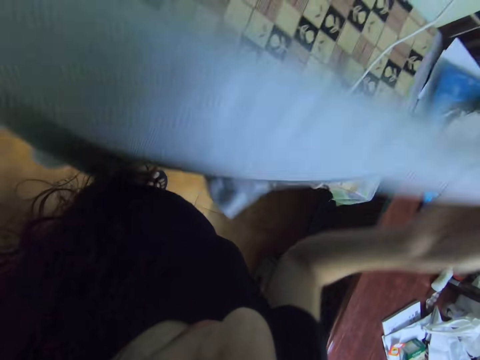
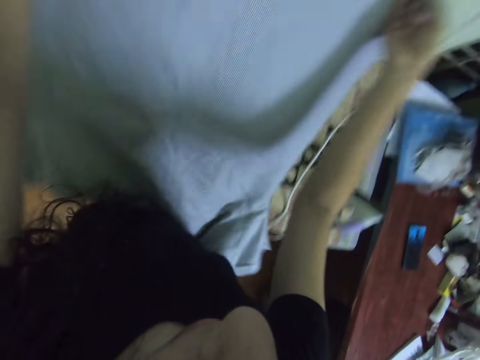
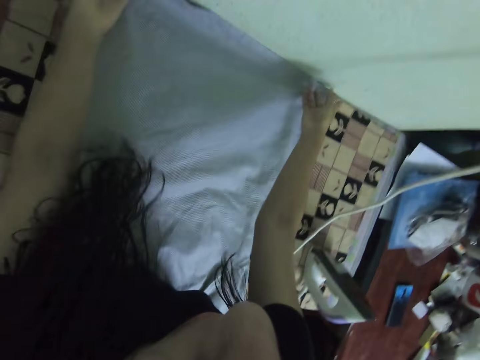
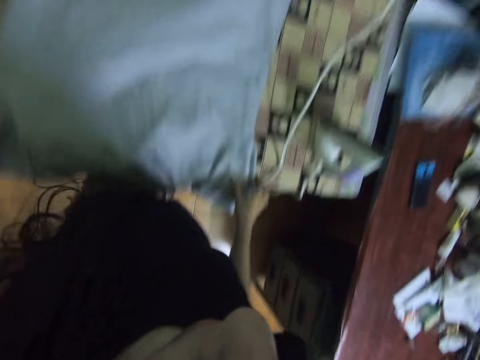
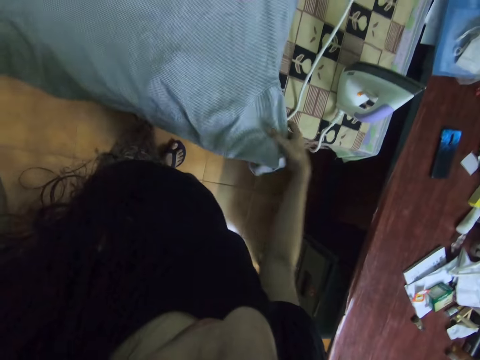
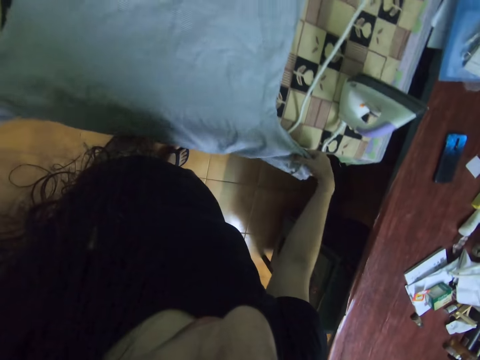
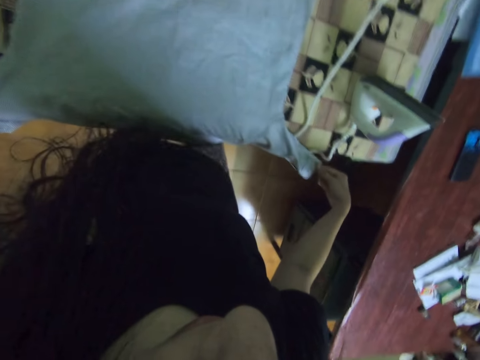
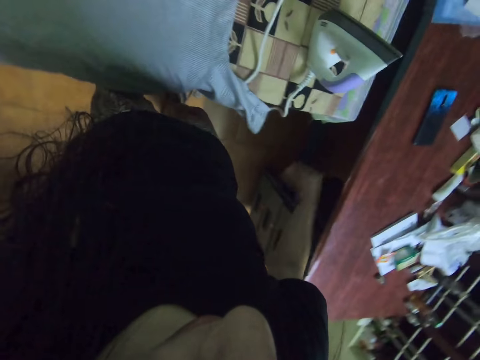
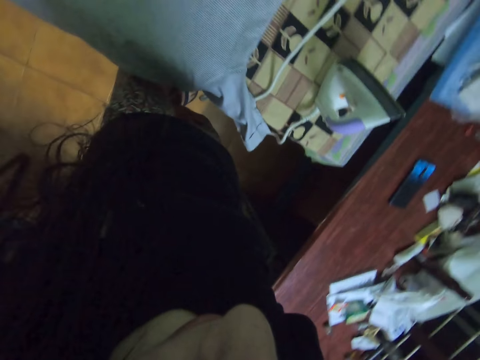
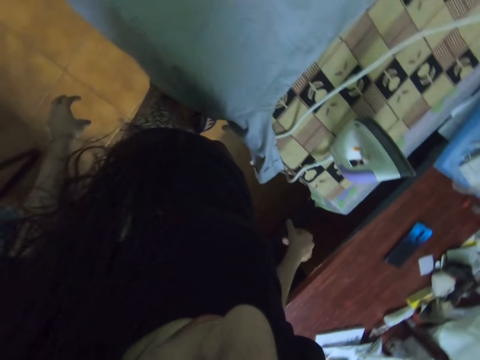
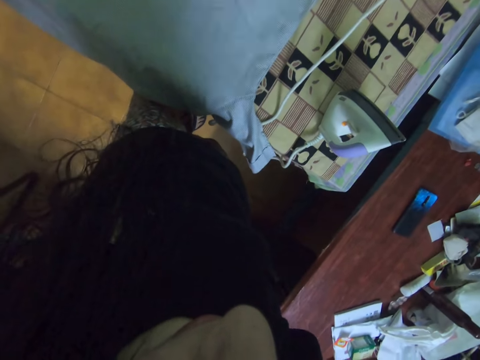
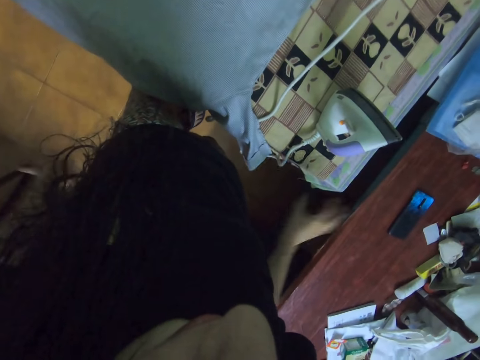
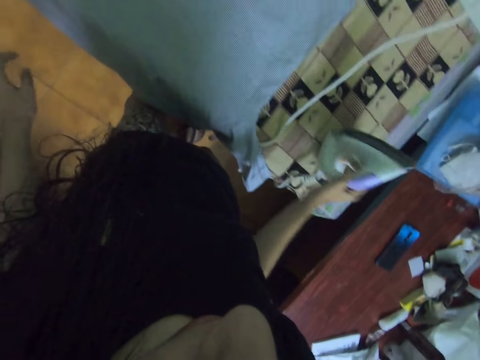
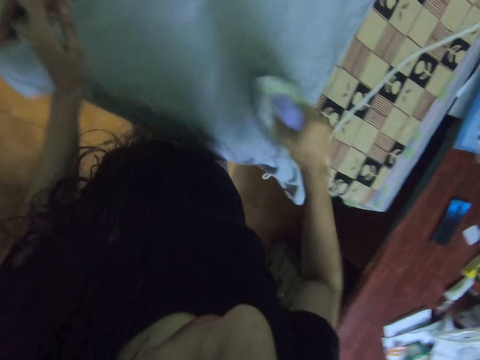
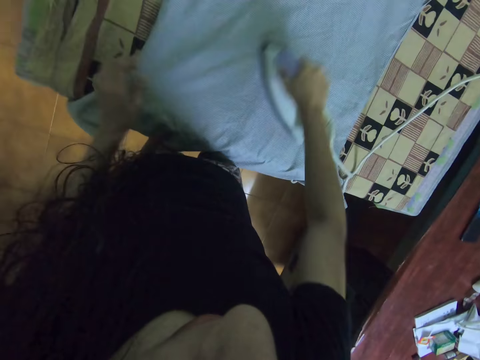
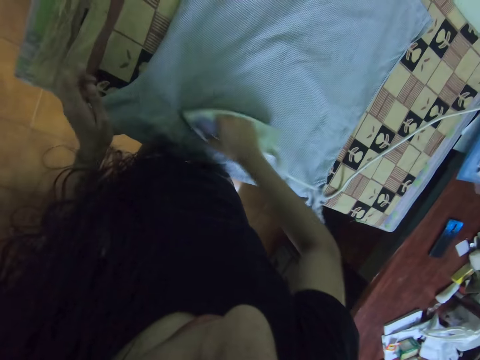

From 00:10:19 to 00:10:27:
The camera wearer puts a shirt on the table with both hands. They straighten the shirt with both hands. They shake the fingers. They move both hands. They take the iron from the table with the right hand. They iron the shirt with the right hand.

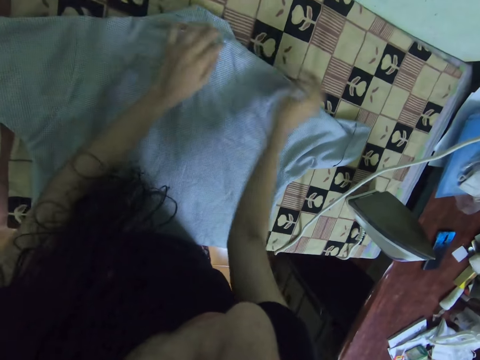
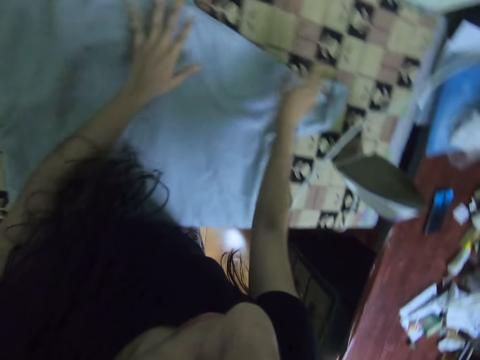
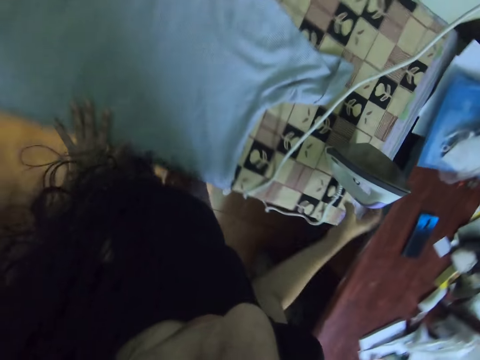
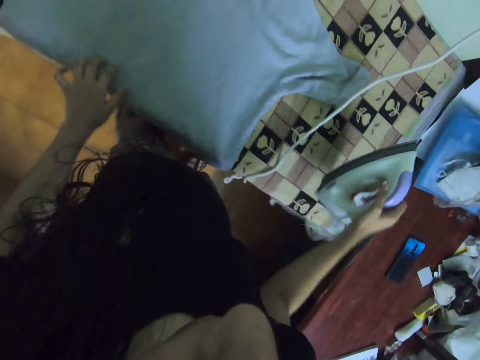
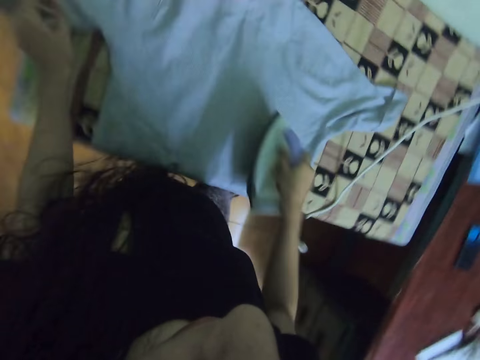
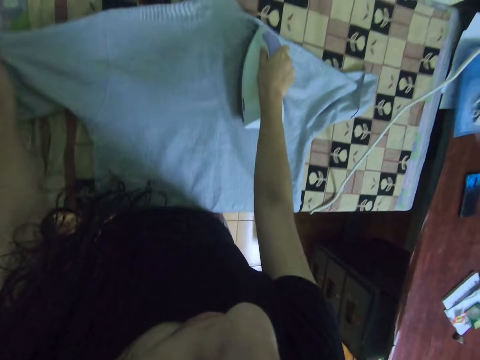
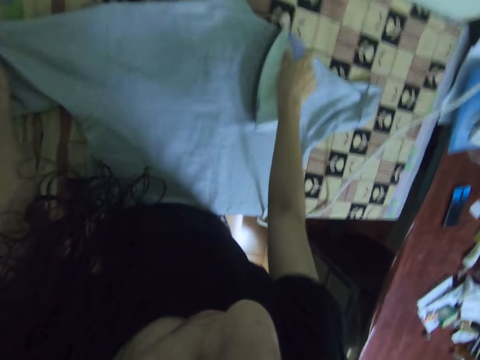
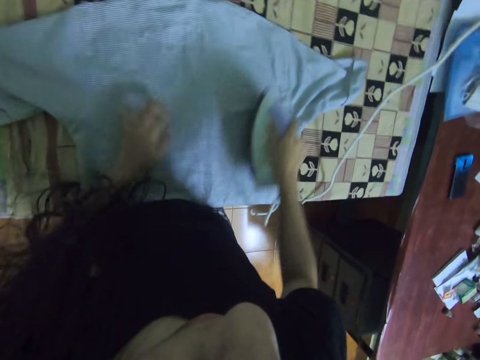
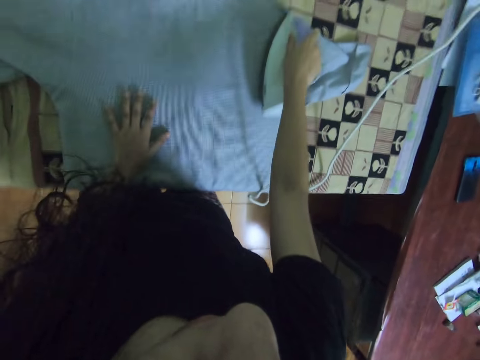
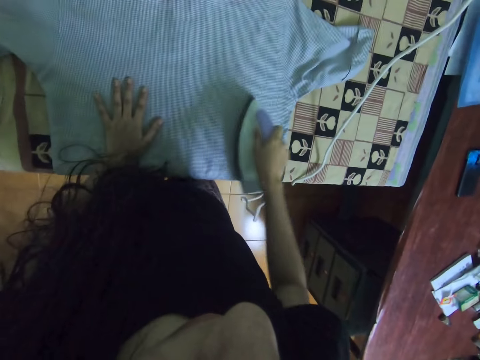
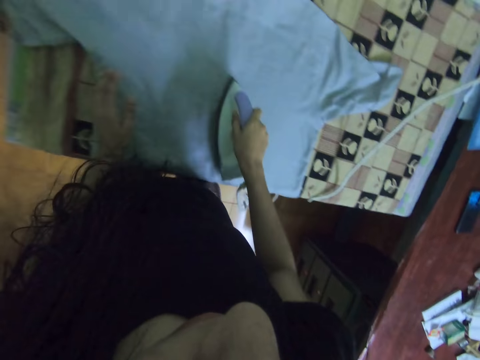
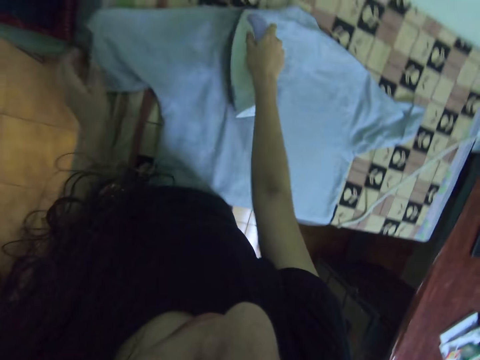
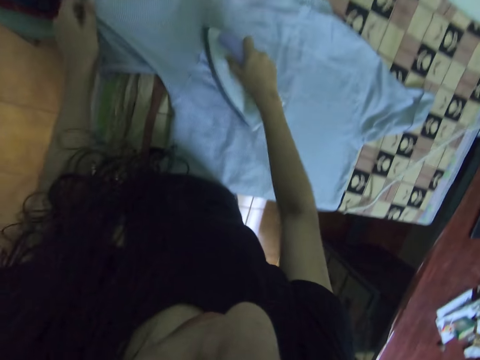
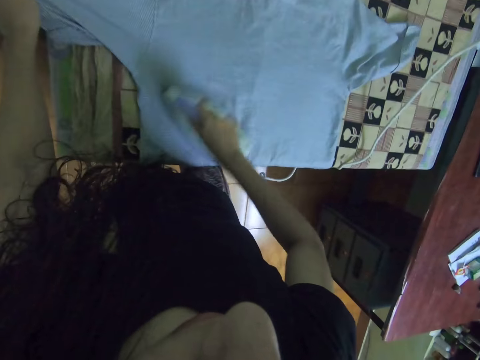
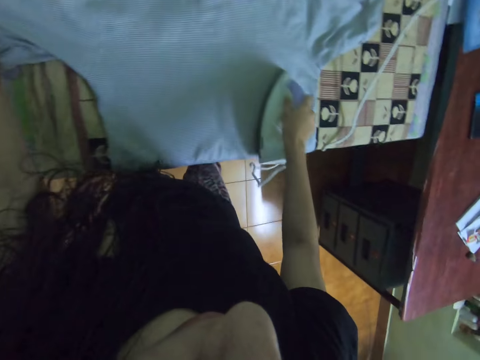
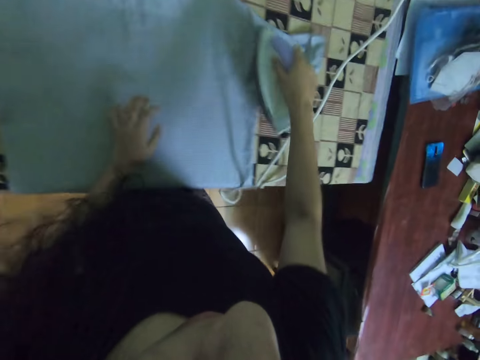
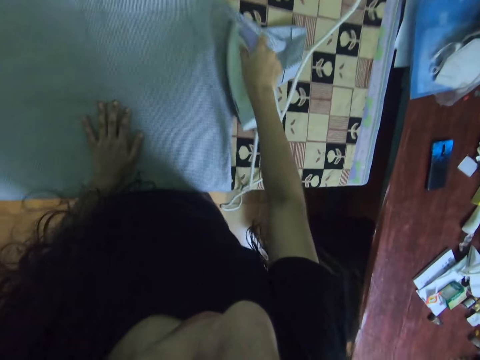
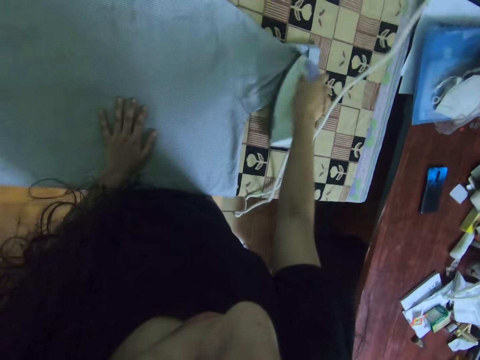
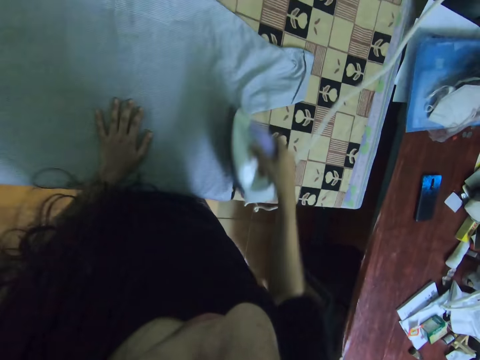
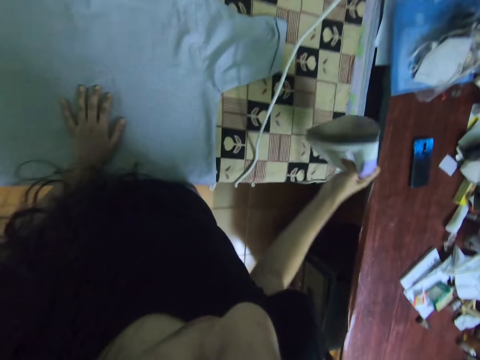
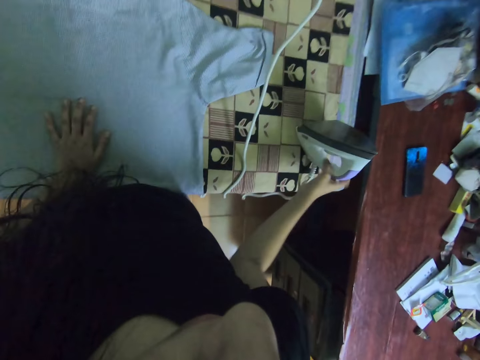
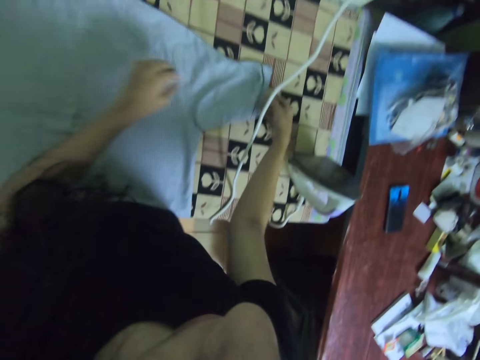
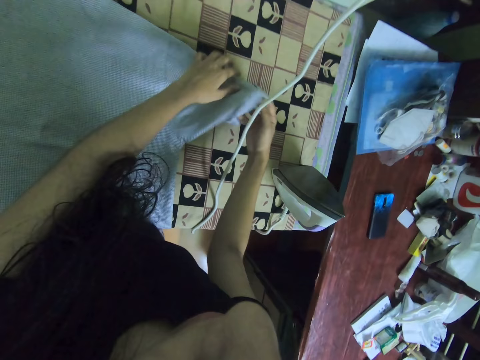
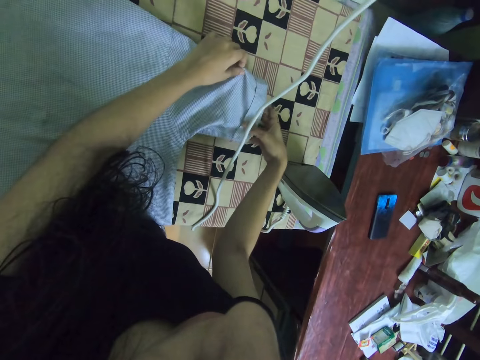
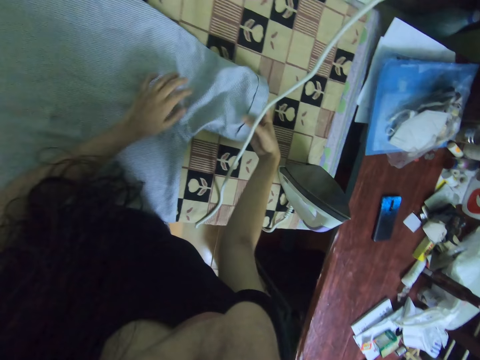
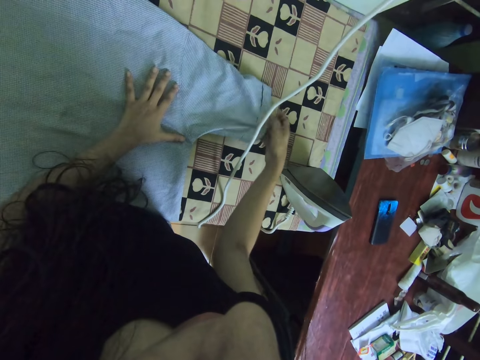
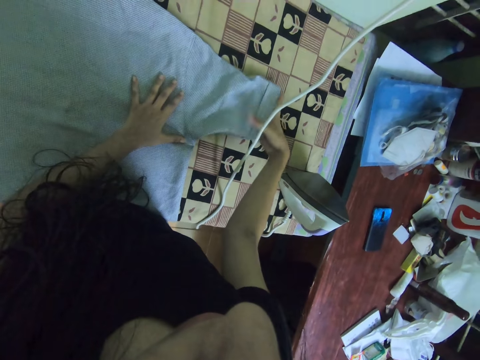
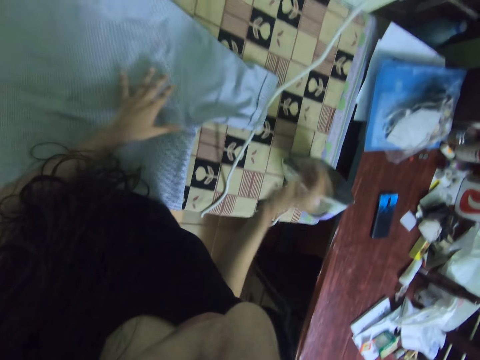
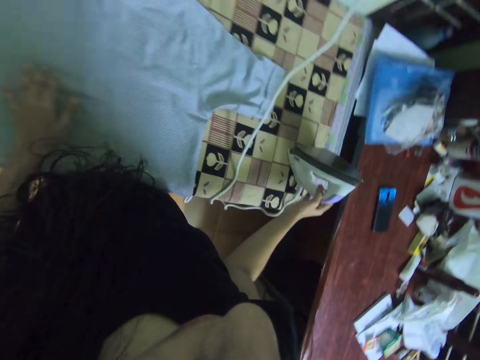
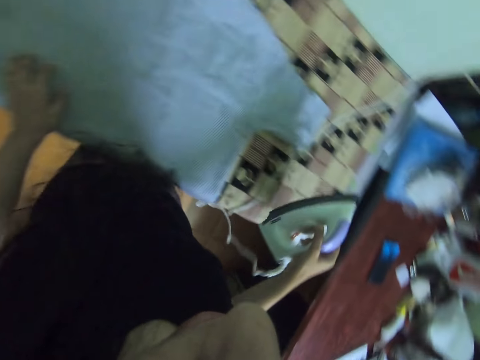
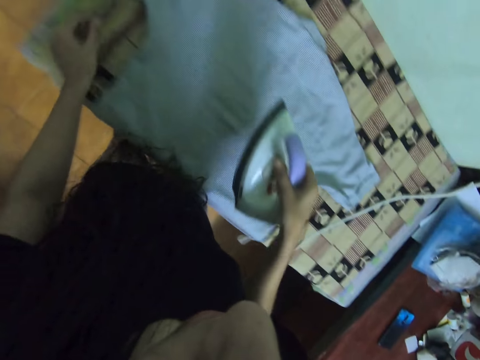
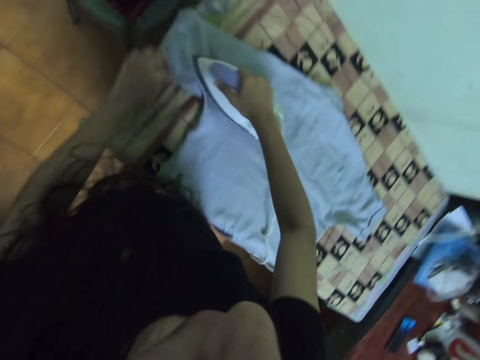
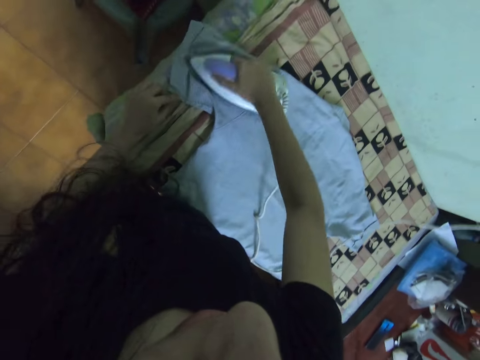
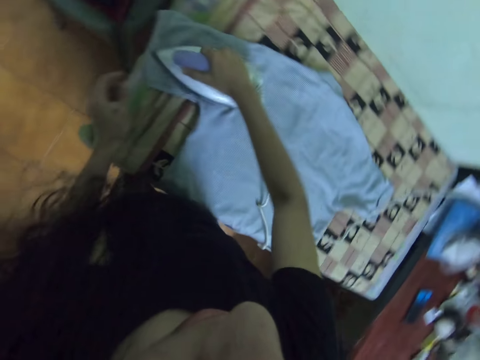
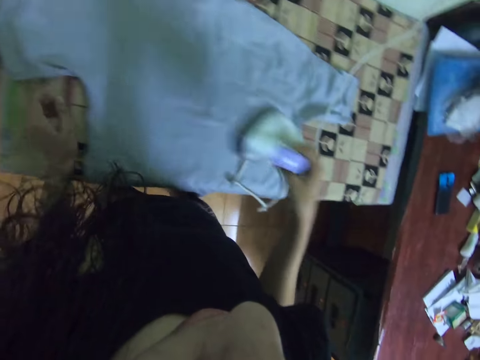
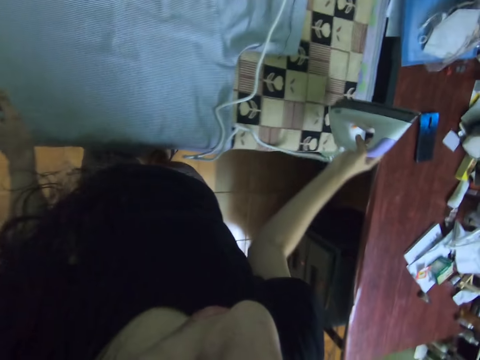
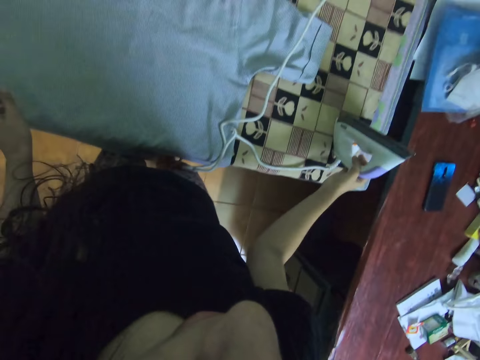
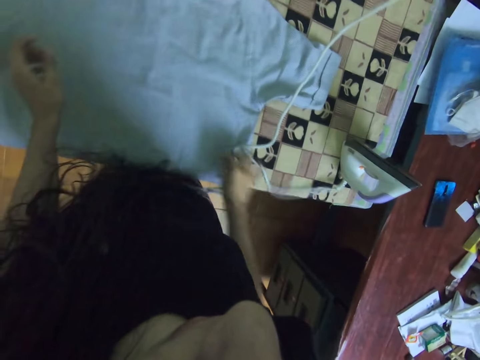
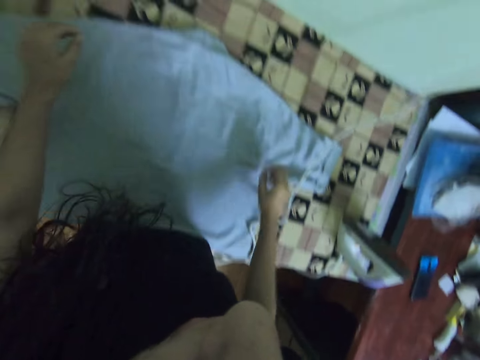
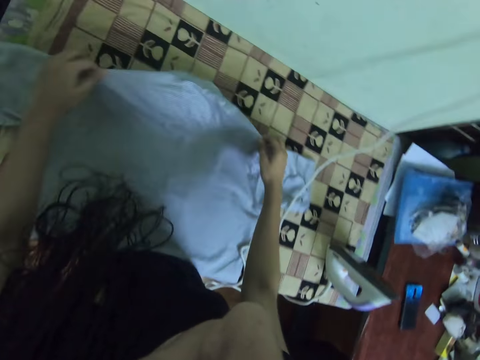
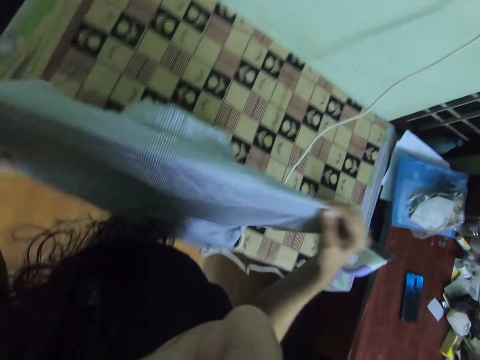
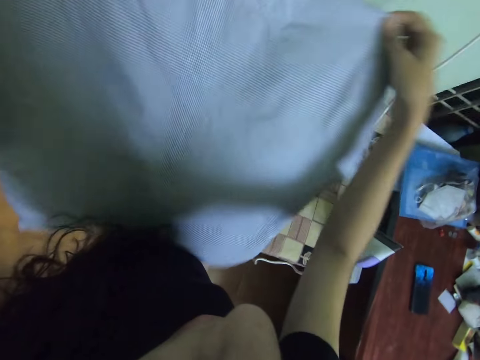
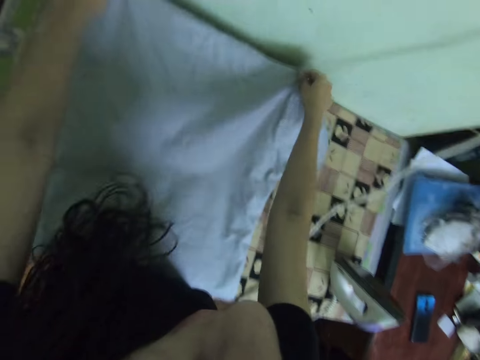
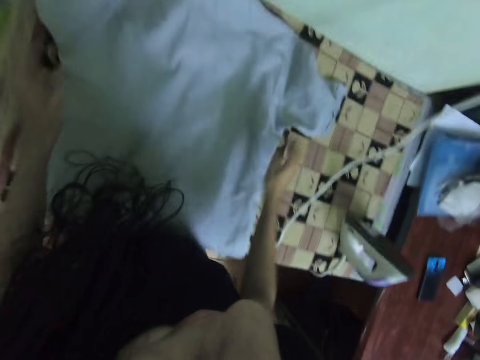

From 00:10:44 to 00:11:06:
The camera wearer takes the iron from the table with the right hand. They iron the shirt with the iron on the right hand. They put the iron on the table with the right hand. They straighten the shirt with both hands. They take the iron from the table with the right hand. They iron the shirt with the iron. They move the cloth with the left hand. They put the iron on the table with the right hand. They push the iron wire with the right hand. They lift up the shirt with both hands. They put the shirt on the table with both hands.
